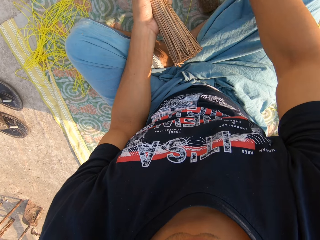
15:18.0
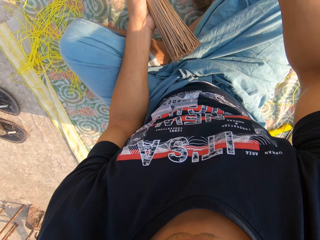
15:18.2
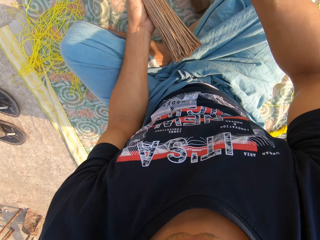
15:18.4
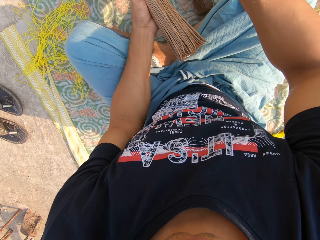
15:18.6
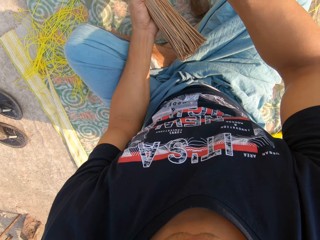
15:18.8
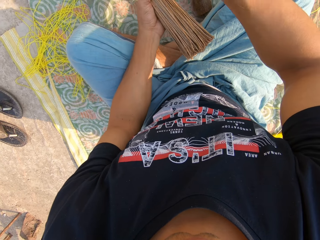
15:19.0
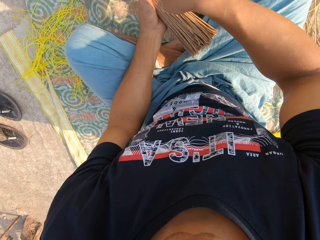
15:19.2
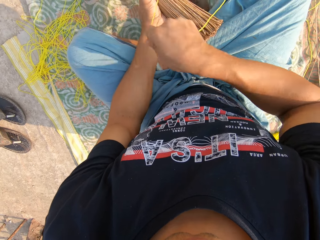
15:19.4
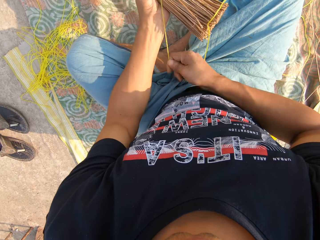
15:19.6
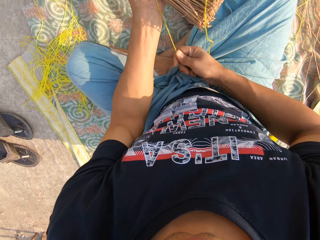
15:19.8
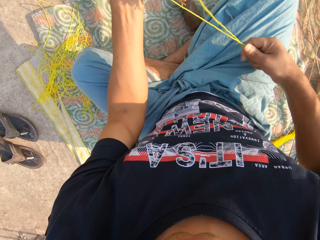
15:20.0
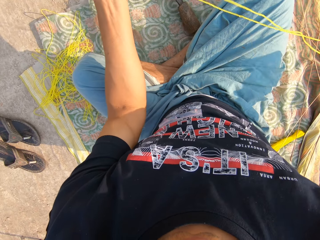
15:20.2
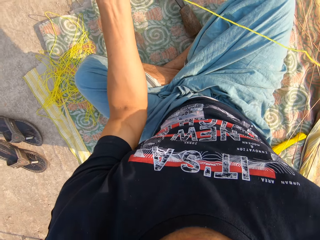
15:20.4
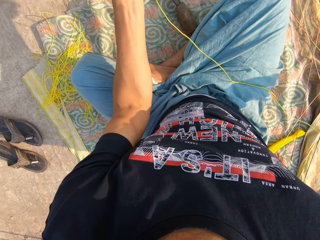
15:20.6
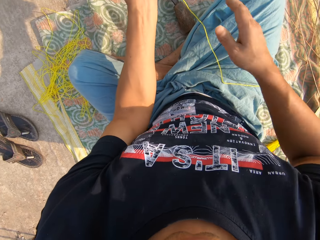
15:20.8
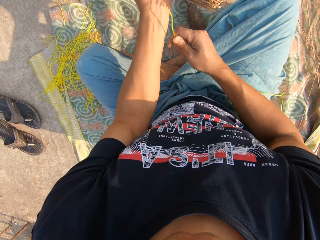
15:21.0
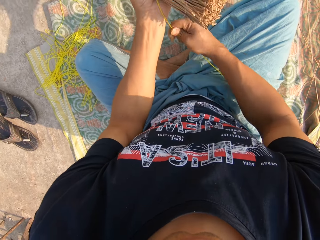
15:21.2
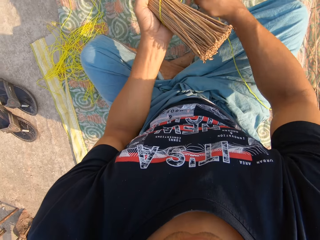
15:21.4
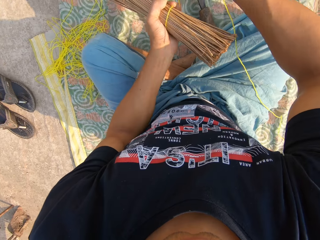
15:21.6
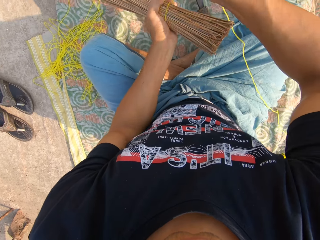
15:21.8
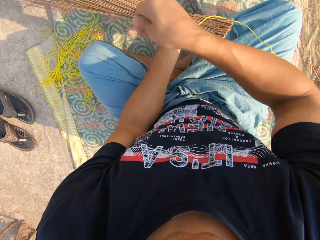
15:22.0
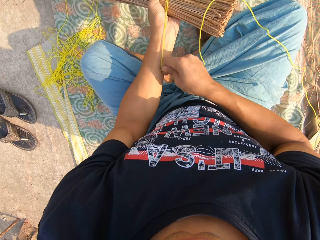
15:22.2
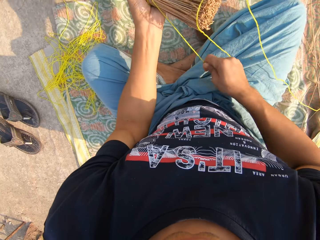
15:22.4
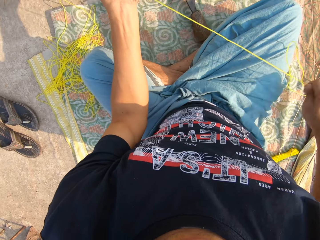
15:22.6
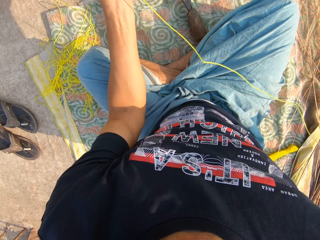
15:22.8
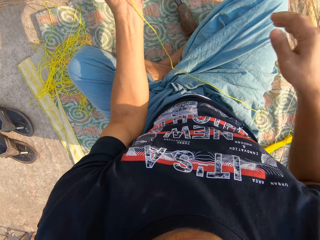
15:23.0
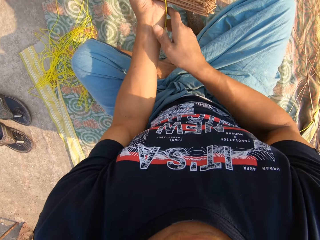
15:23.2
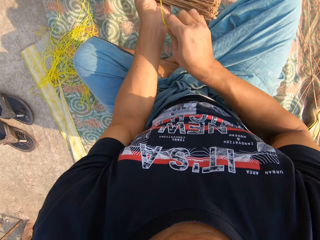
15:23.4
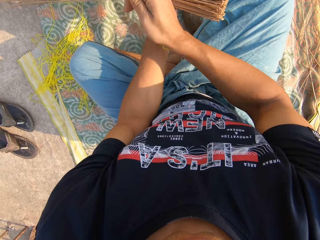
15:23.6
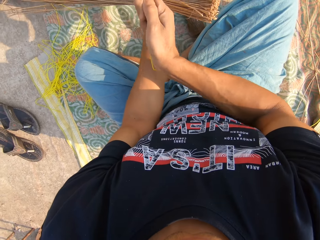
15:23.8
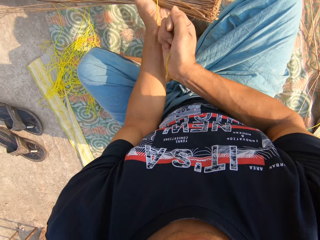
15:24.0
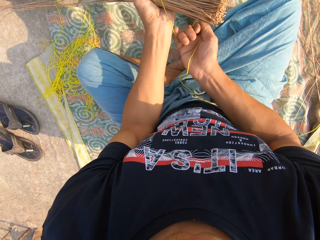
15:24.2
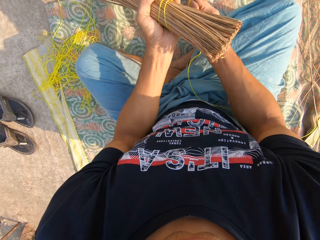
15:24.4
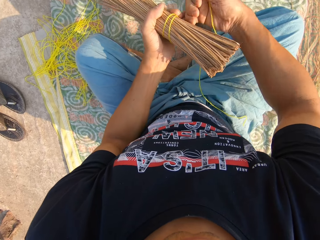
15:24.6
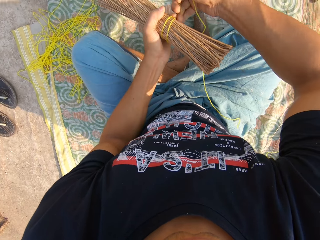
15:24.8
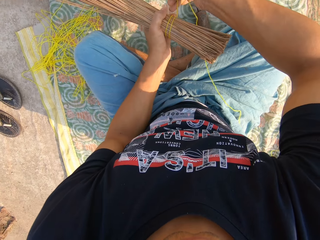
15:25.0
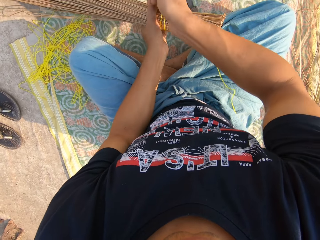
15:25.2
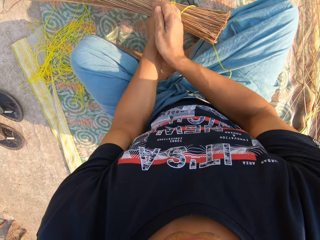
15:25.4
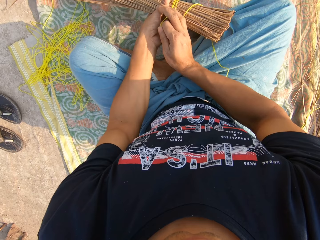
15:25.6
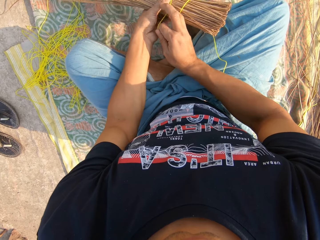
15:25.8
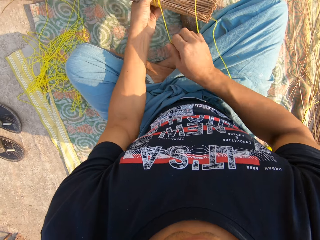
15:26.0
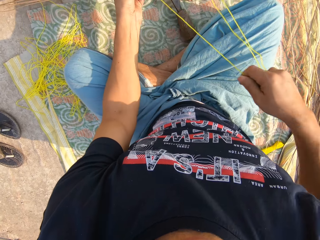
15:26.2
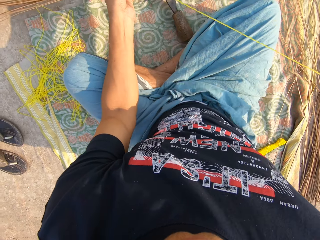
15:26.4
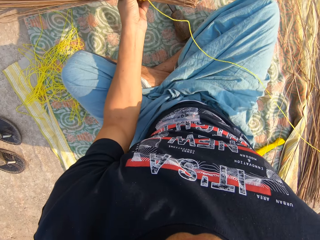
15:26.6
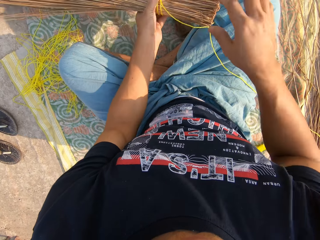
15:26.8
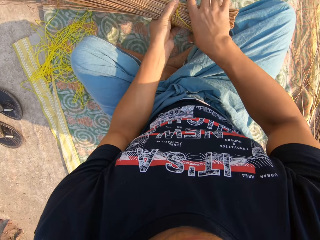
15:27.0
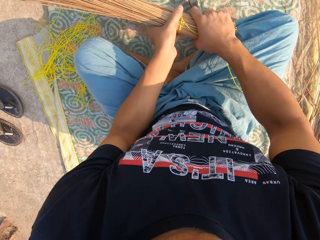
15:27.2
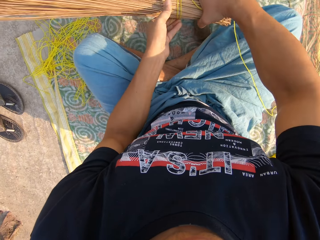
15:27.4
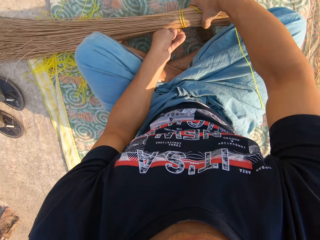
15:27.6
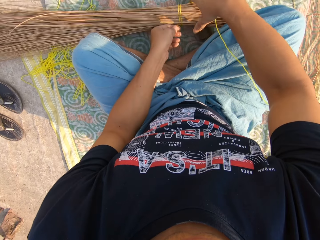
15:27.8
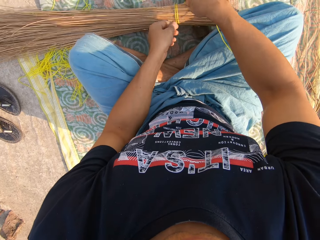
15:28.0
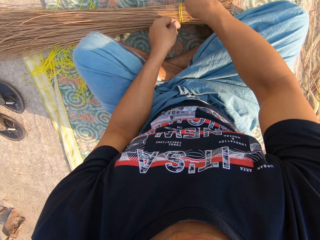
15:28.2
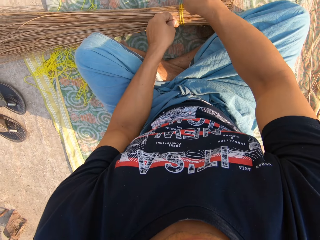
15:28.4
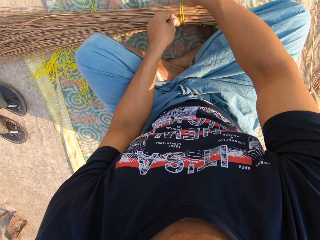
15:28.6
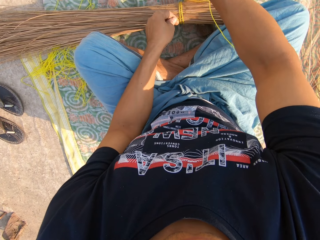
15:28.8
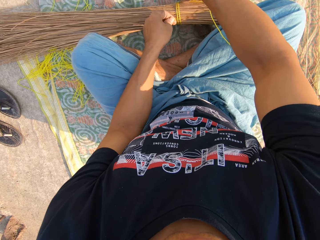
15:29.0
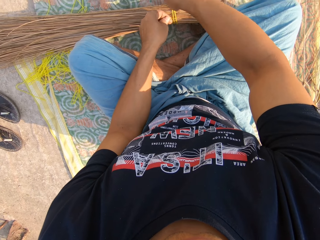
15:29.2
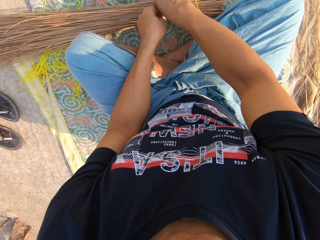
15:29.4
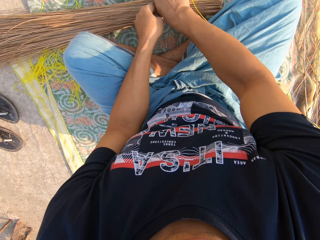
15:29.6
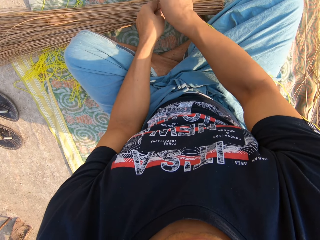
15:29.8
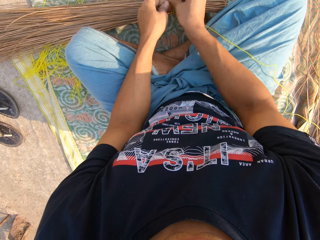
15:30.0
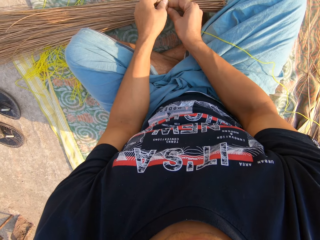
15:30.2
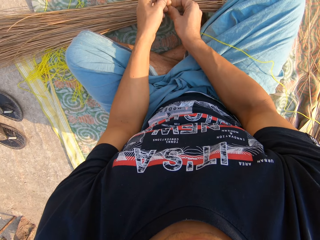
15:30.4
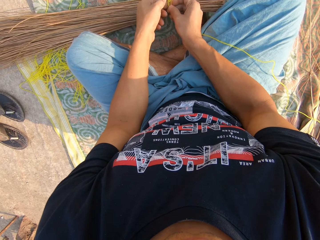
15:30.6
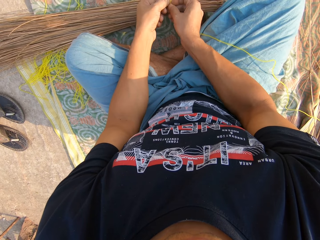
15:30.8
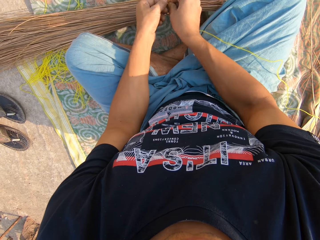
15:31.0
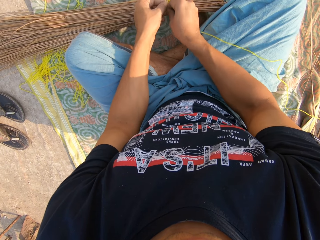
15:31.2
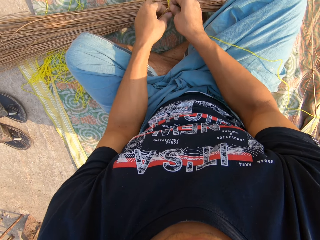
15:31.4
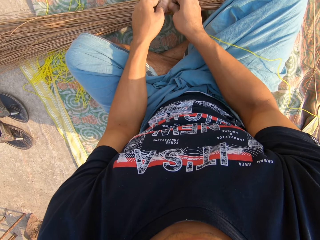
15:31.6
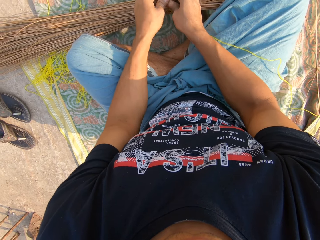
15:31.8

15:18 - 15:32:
The camera wearer picks up the thread with his right hand. He ties the broomstick together with the thread in his right hand. He drops the broom on the ground with his right hand. He ties the broomstick together with the thread.

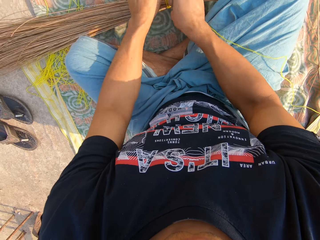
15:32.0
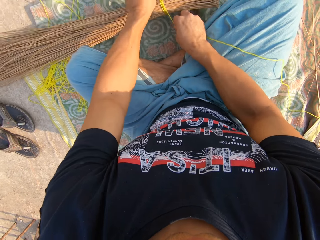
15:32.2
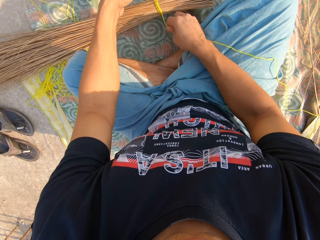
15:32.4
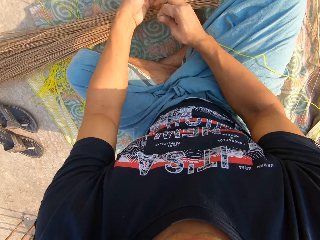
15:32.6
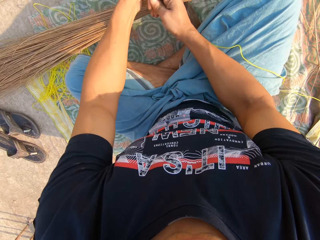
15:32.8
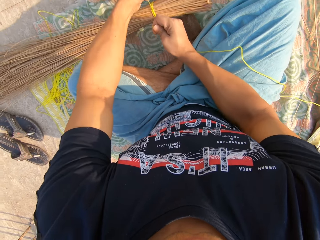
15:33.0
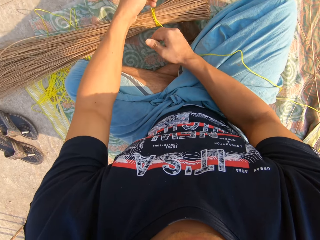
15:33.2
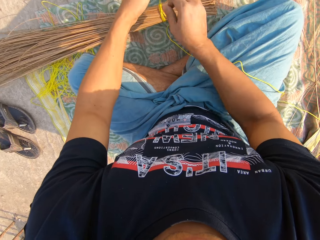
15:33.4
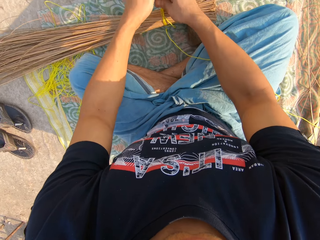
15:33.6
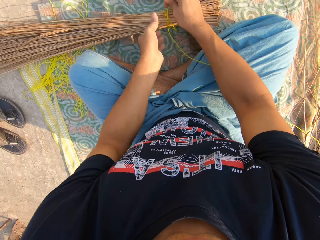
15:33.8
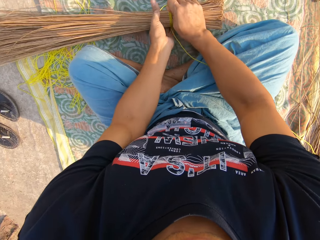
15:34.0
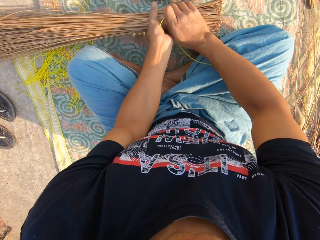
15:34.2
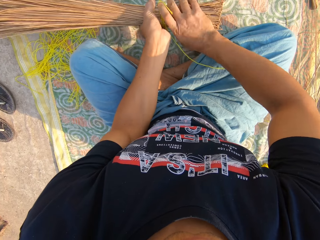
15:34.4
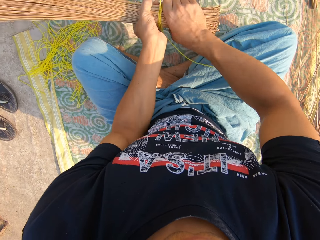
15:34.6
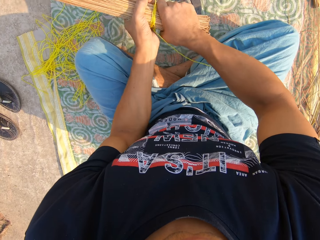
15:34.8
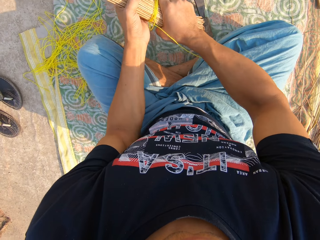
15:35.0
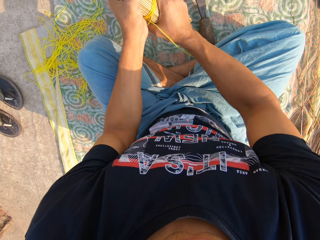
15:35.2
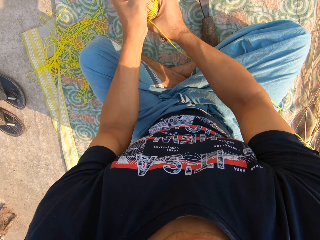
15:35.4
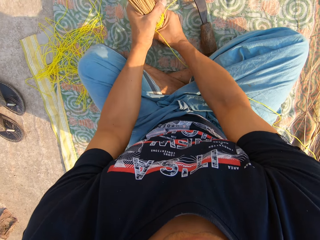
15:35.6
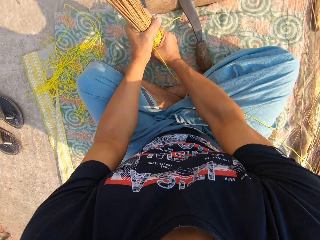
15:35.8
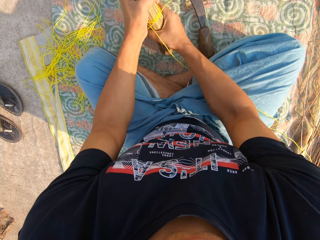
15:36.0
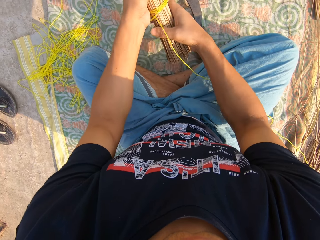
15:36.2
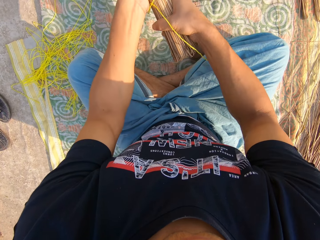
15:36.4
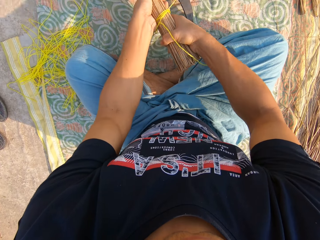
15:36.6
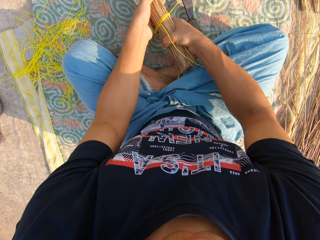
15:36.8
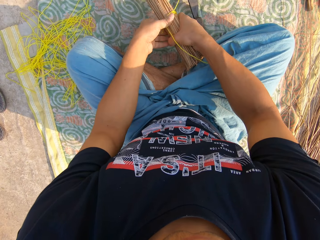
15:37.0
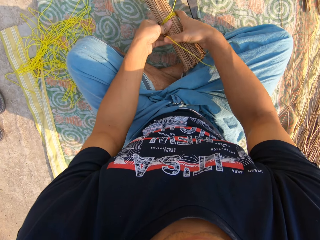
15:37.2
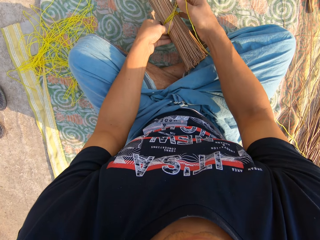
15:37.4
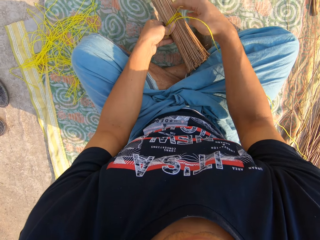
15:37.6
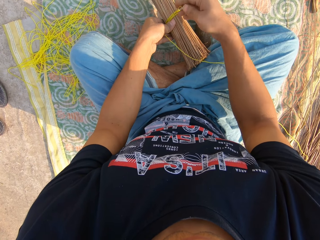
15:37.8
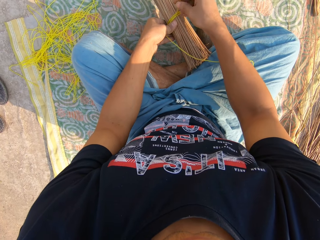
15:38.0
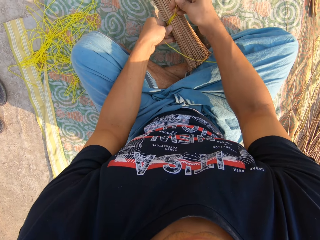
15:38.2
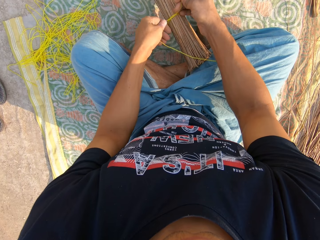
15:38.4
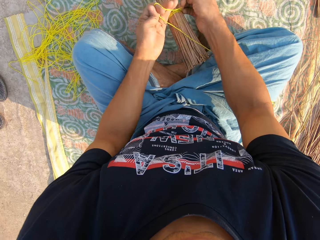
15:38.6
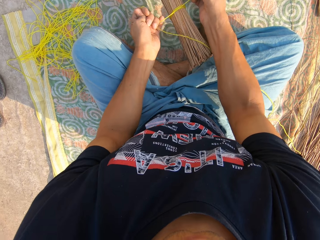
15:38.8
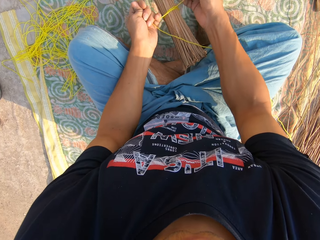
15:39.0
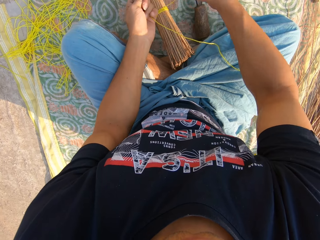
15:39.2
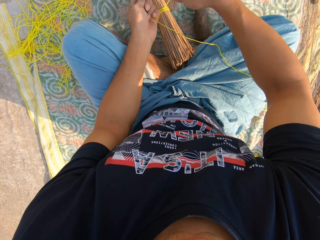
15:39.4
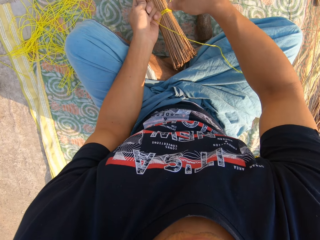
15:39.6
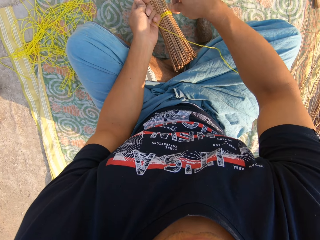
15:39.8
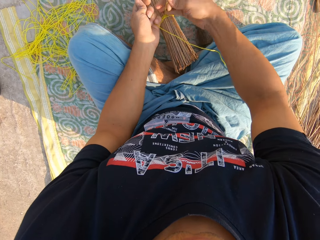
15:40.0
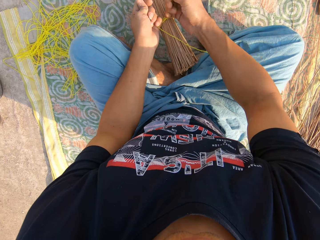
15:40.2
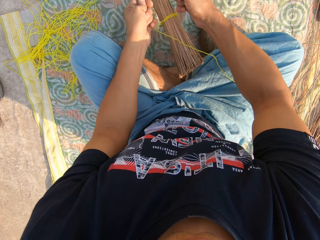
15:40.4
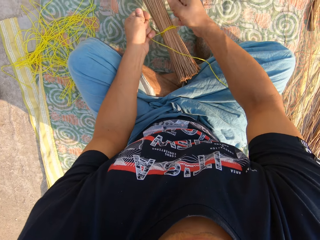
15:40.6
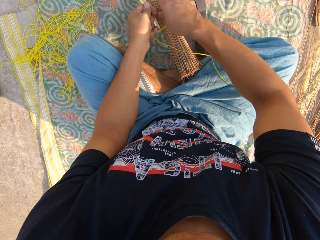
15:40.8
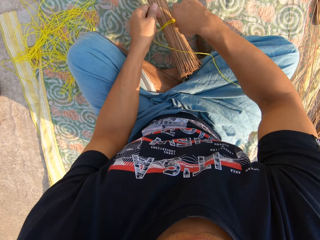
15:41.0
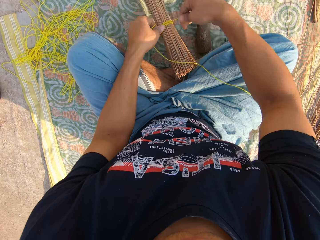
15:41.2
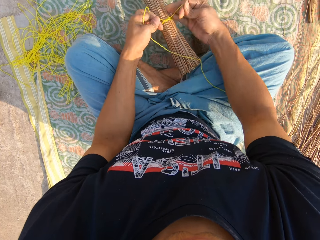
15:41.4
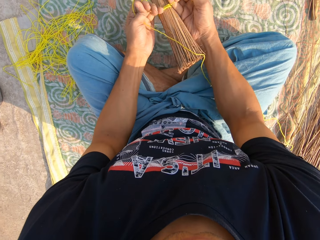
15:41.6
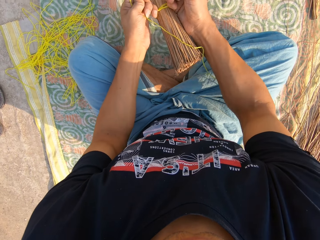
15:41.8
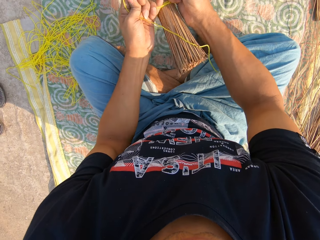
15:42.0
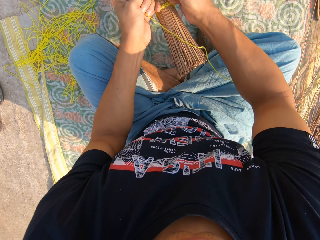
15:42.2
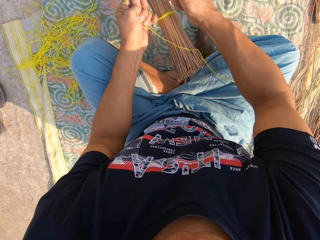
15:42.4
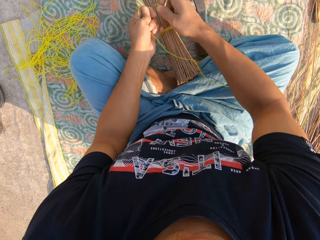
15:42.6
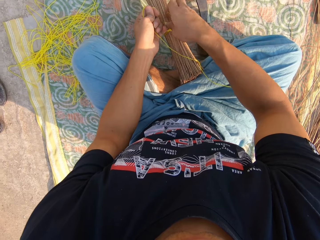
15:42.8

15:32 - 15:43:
The camera wearer ties the broom with the rope in both hands. He carries the broom from the ground with his left hand. He holds the broomstick with his hands. He hits the broom on the ground with both hands. He arranges the broomstick on the mat to be on the same height. He puts the broomsticks on the mat. He ties the broom with the rope in both hands.
